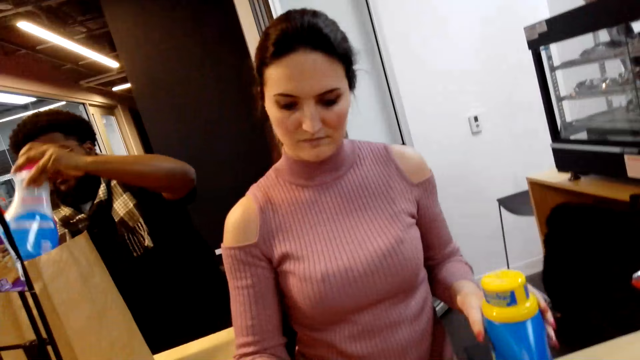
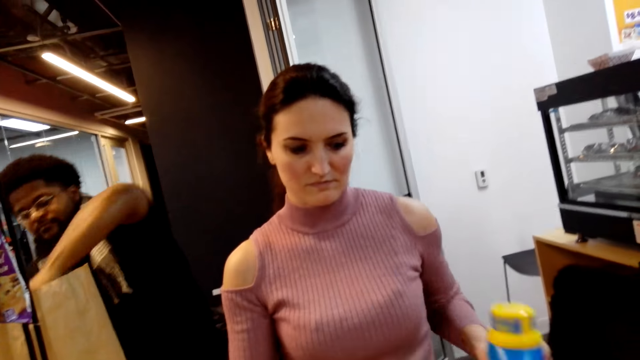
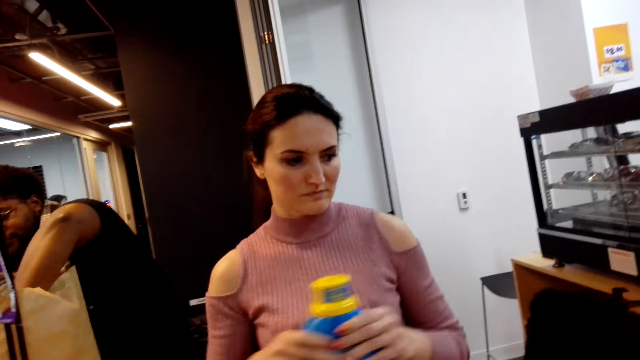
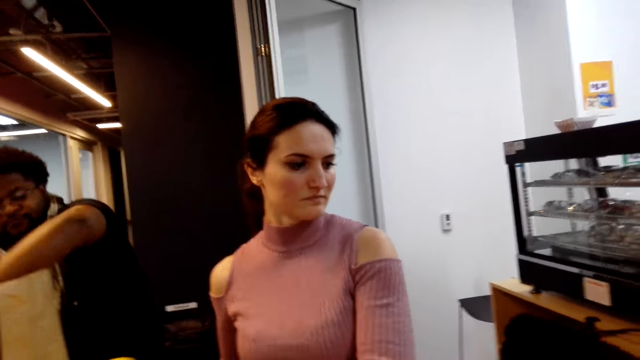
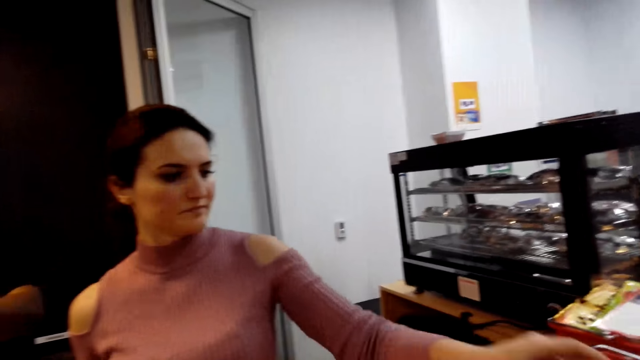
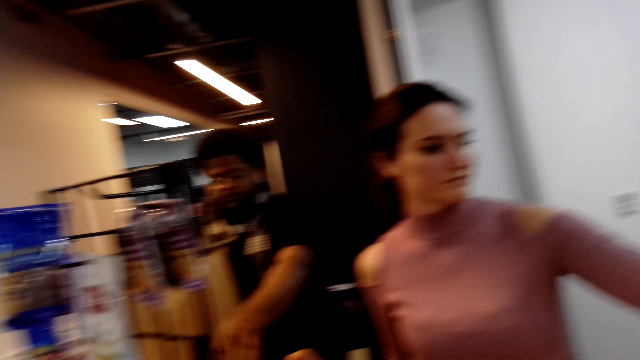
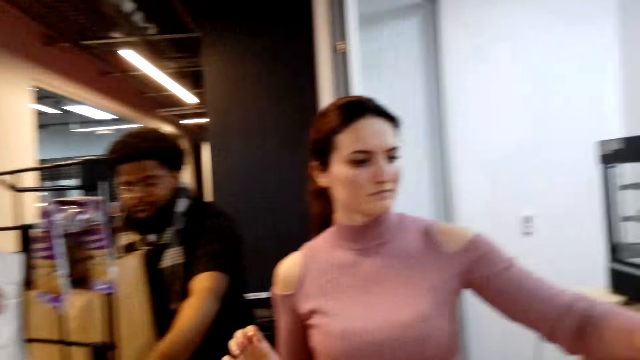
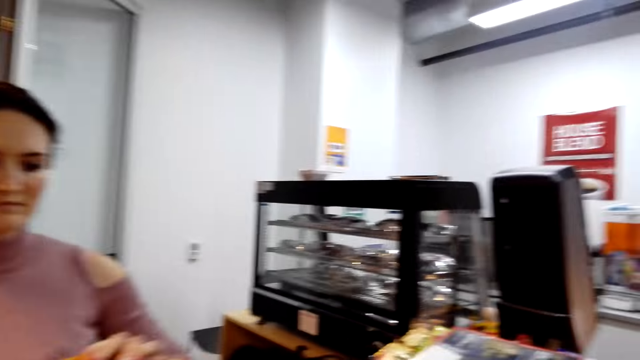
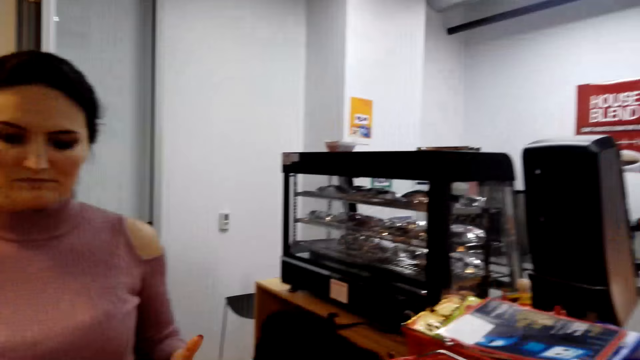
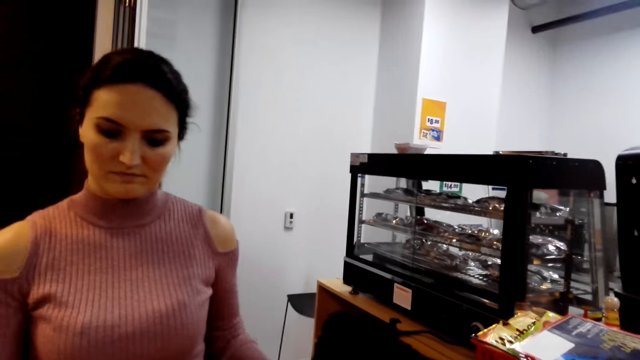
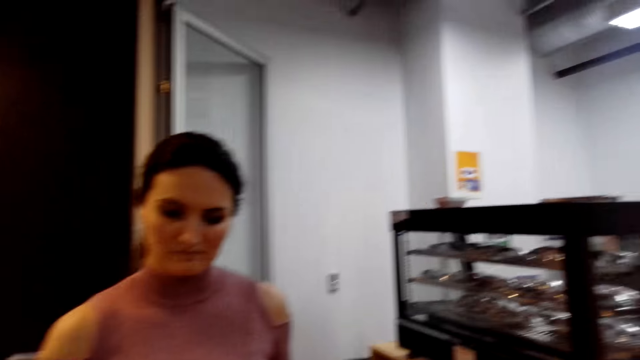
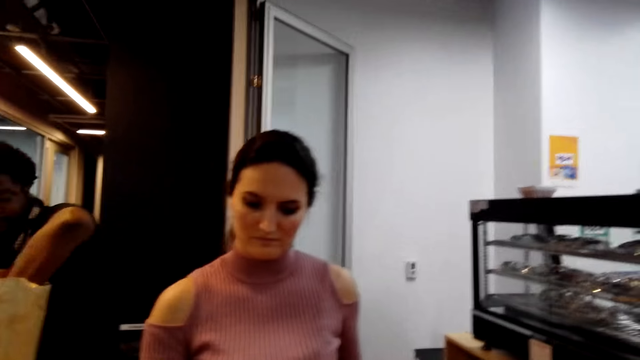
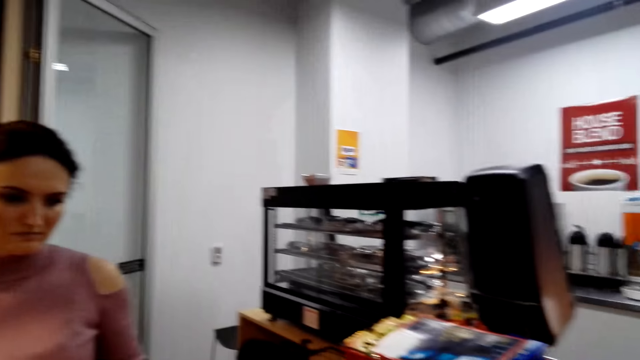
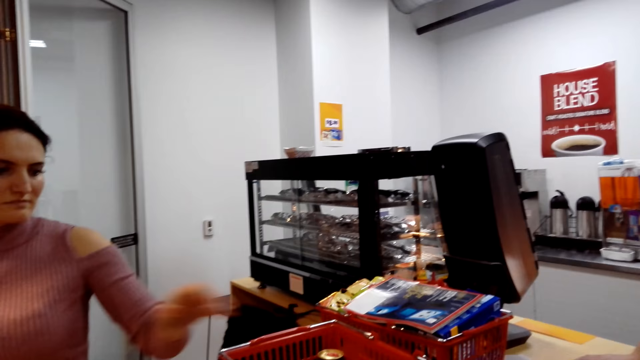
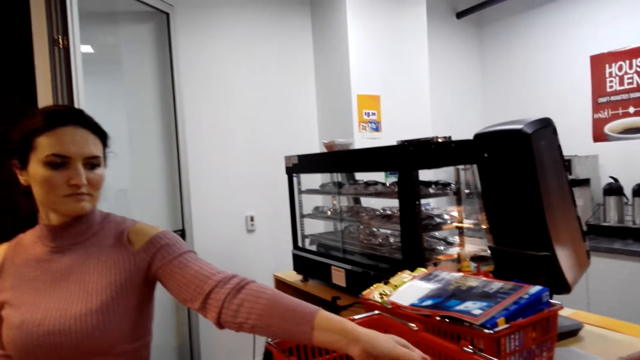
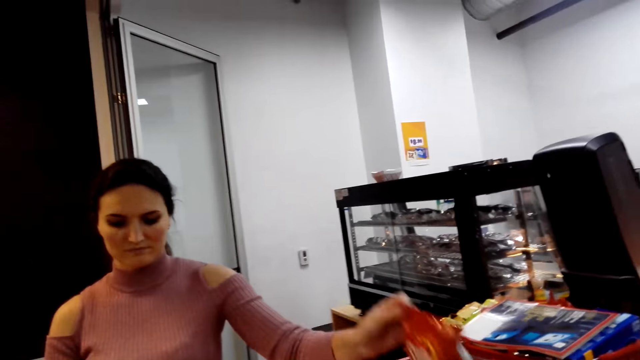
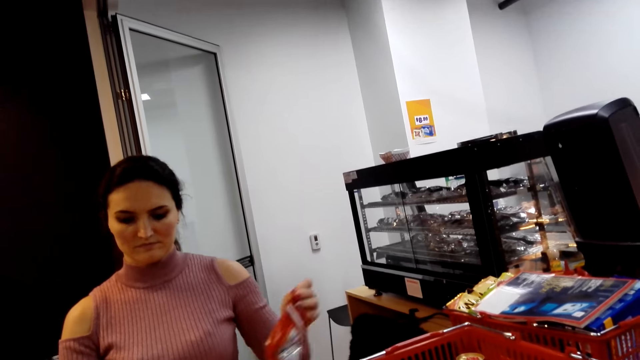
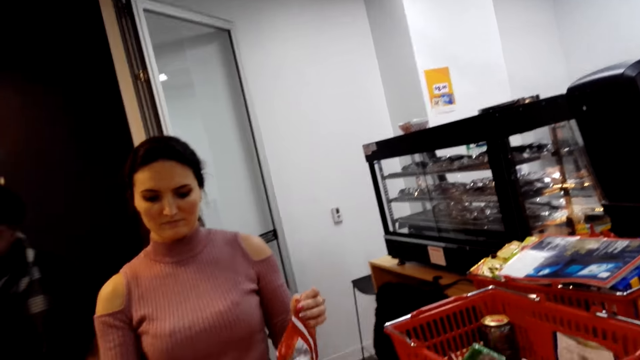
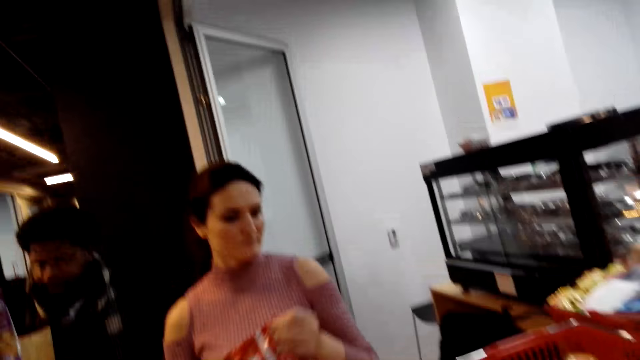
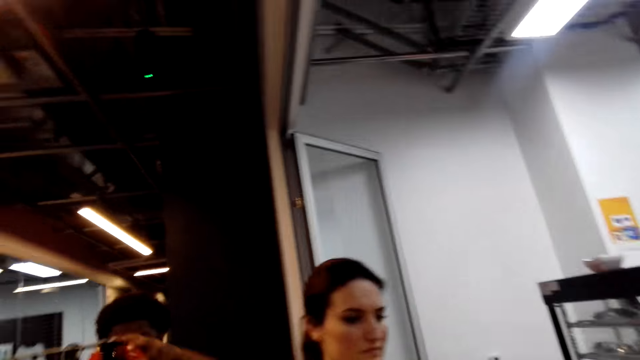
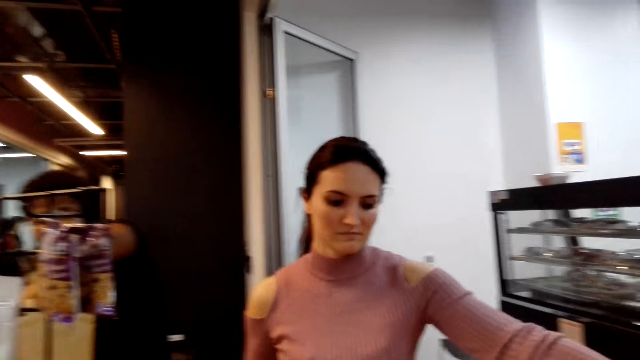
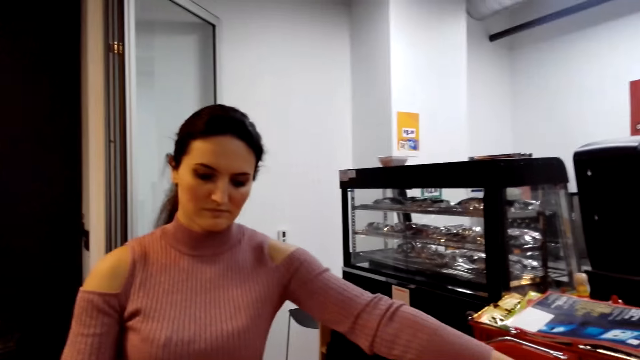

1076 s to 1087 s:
The camera wearer looks around. They look around again. A woman picks up something. The woman bills the products. The woman picks up something again.

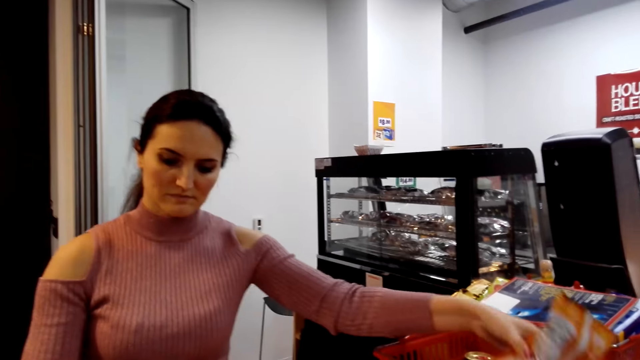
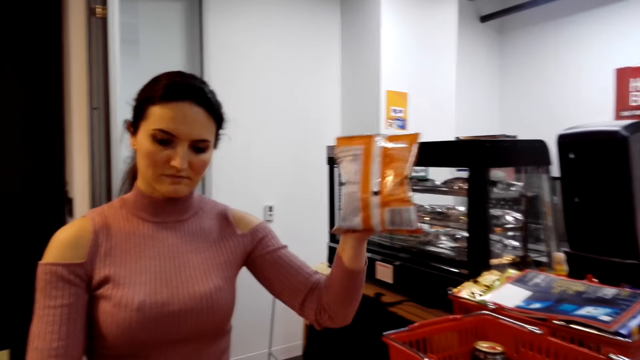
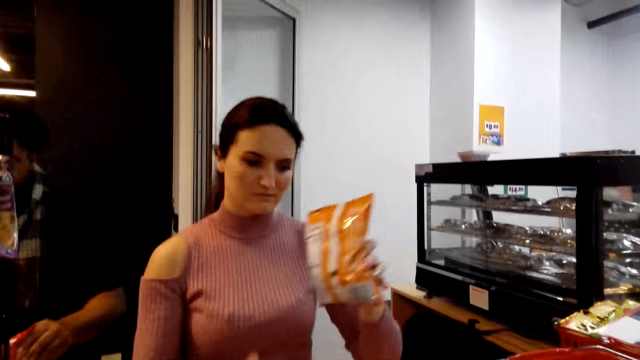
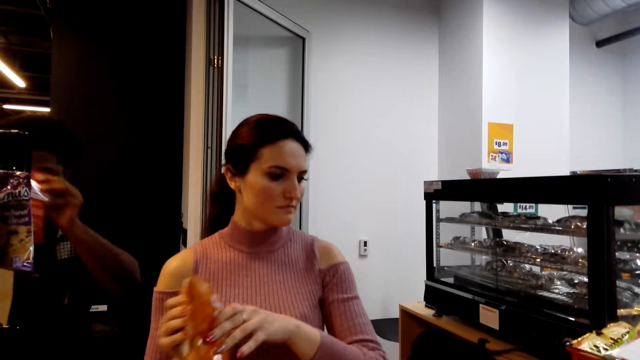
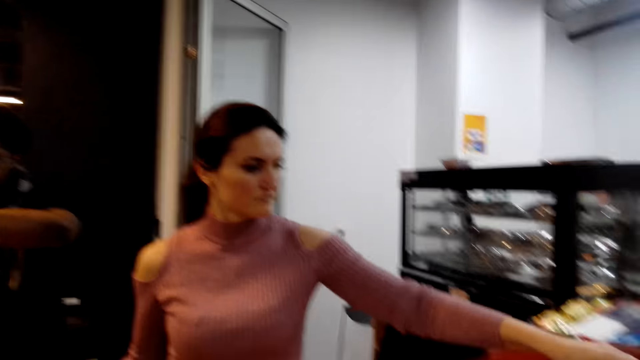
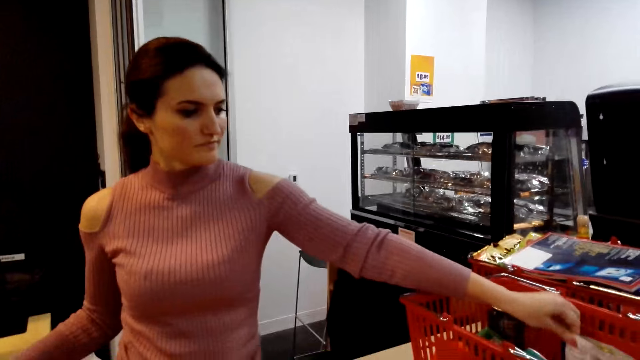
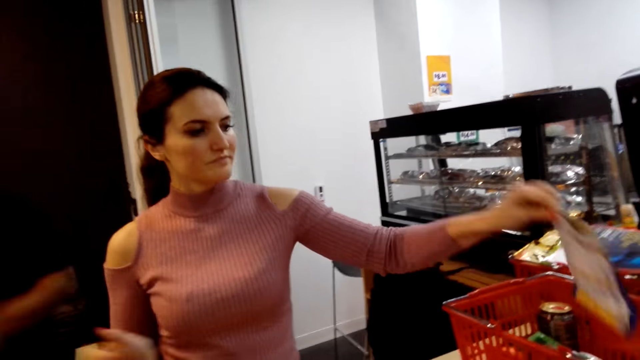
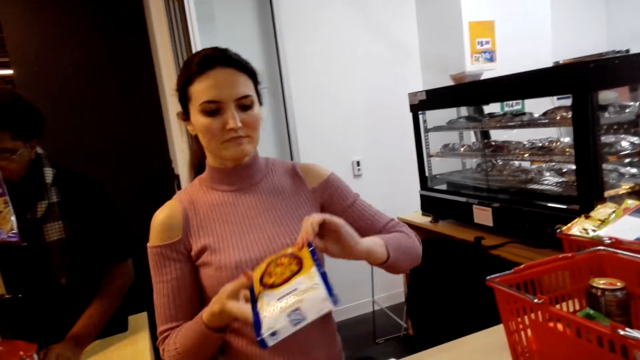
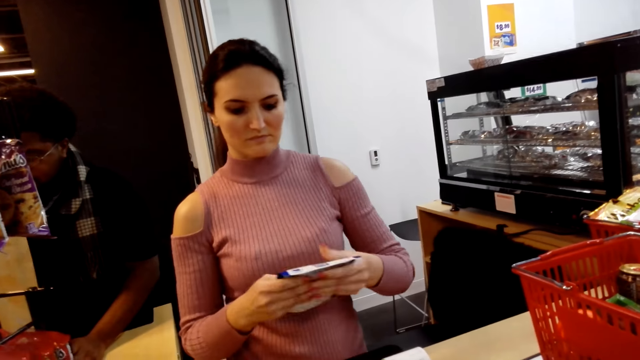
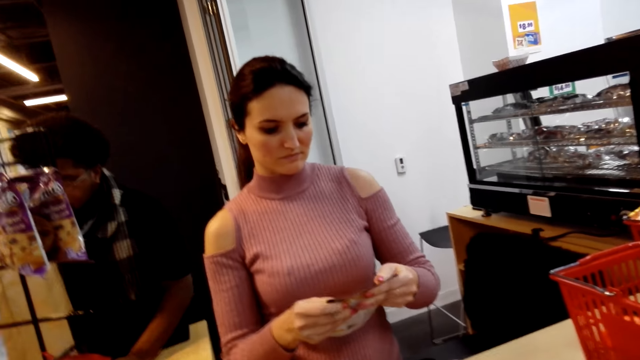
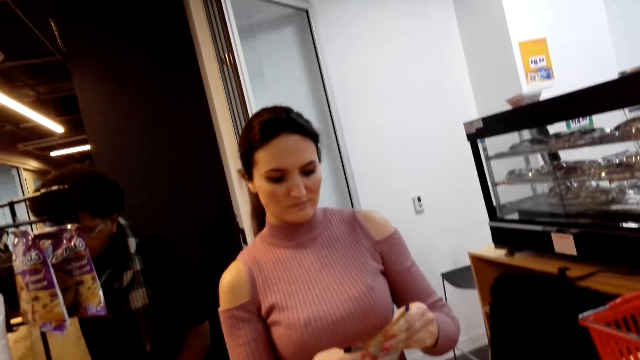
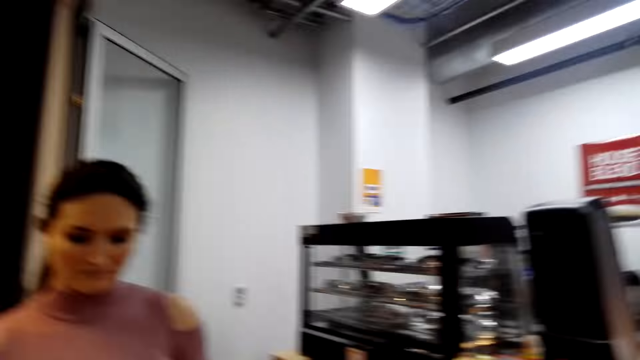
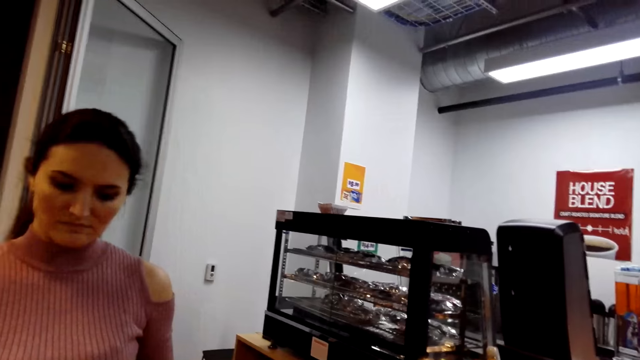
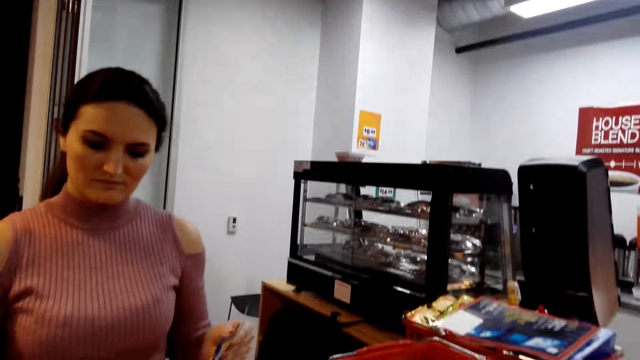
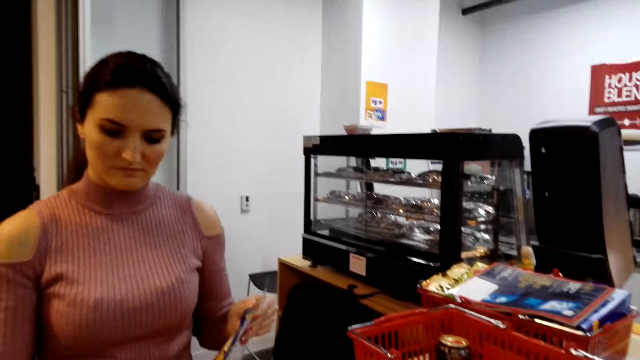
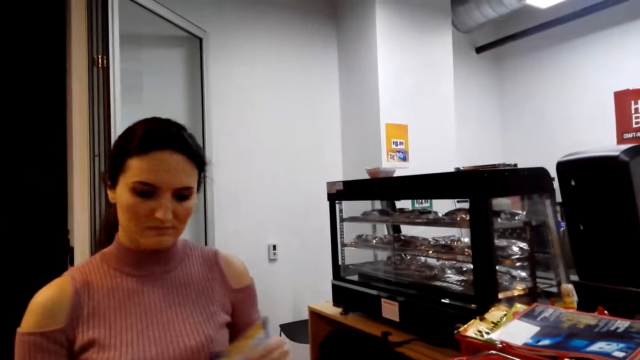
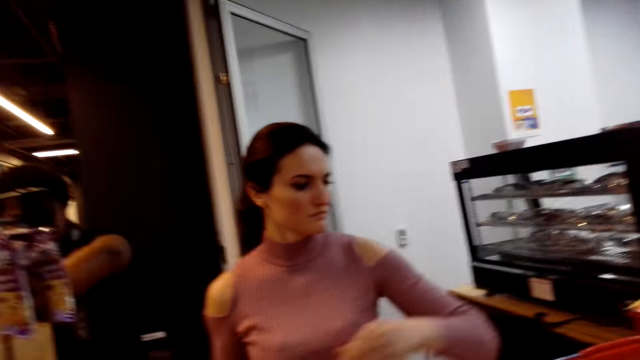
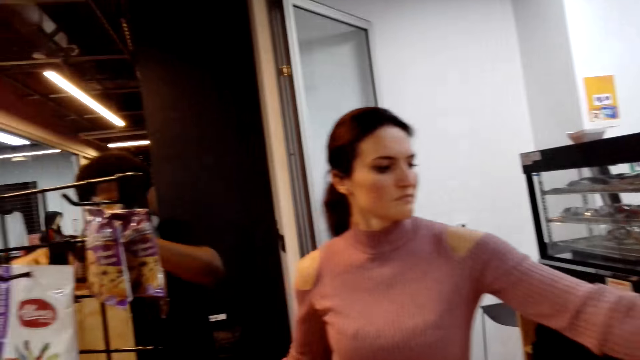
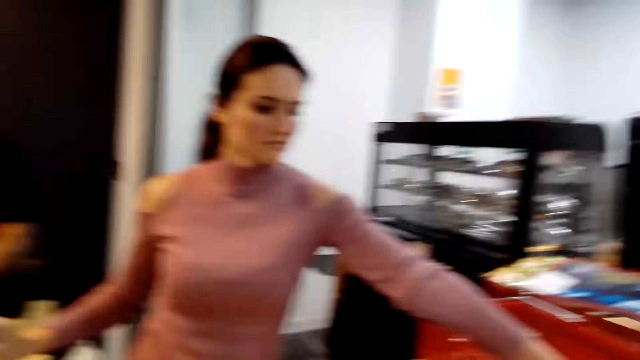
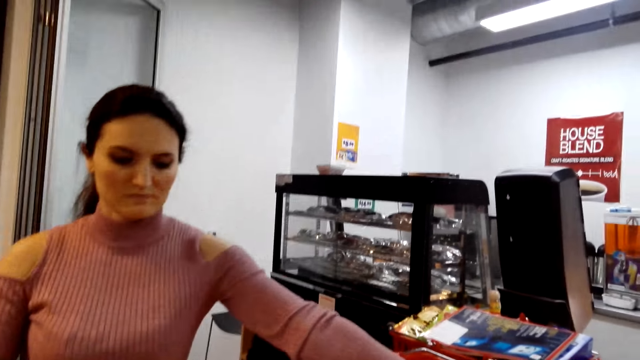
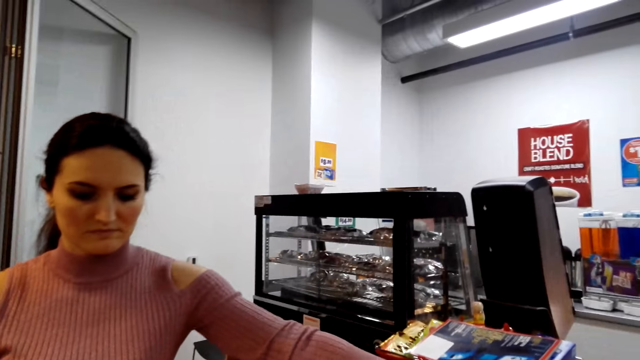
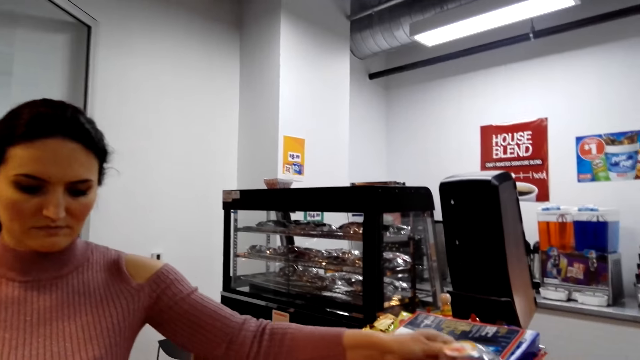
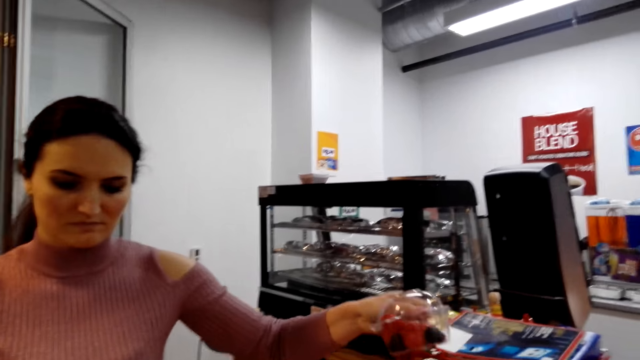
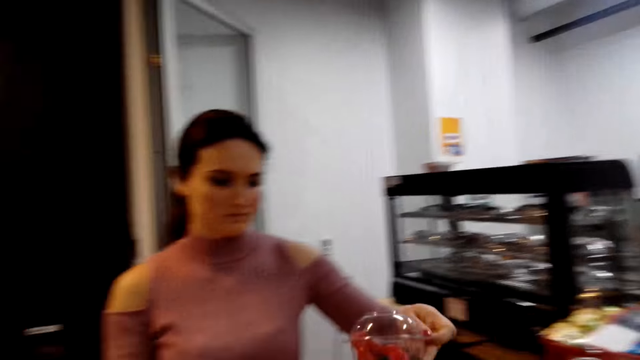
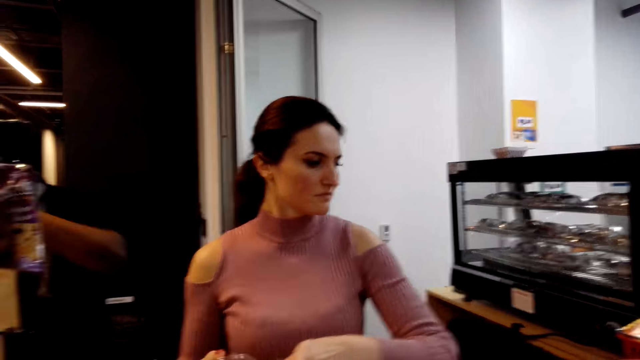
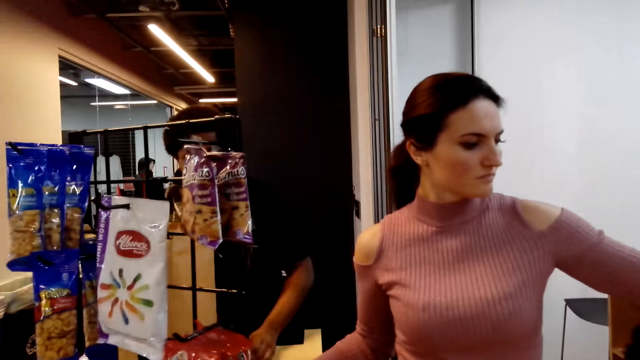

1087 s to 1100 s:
A woman picks up something. The woman places something aside. The woman picks up something. The woman picks goods from the tray. The woman scans the commodities' price.
